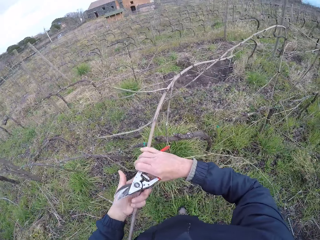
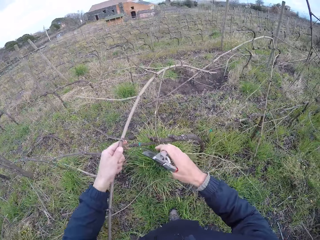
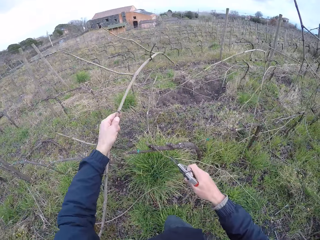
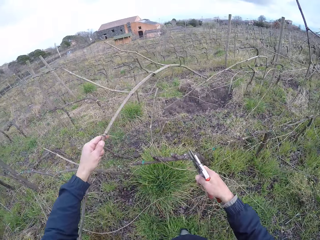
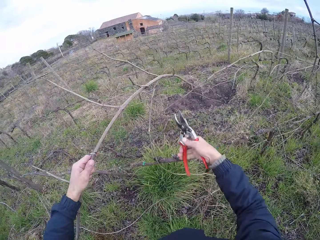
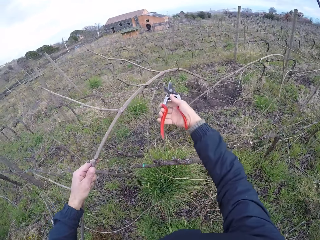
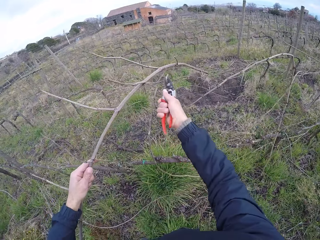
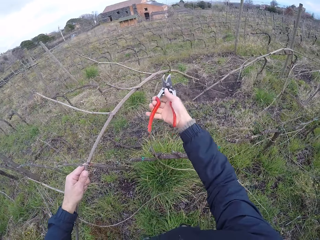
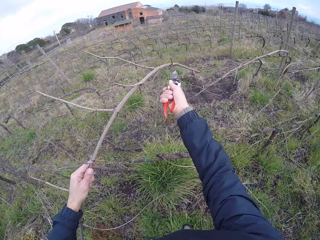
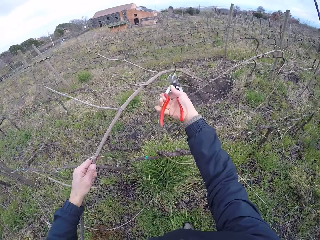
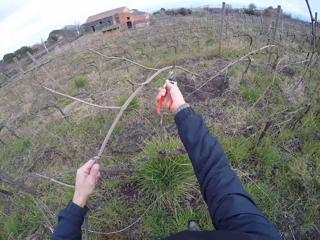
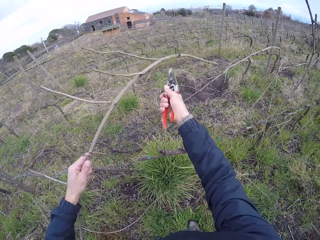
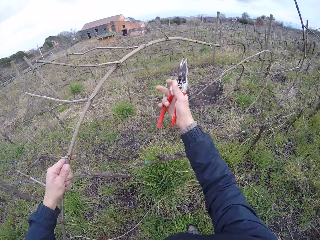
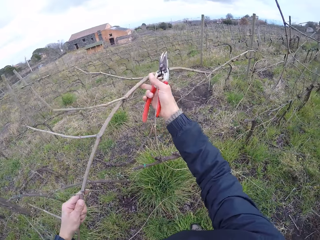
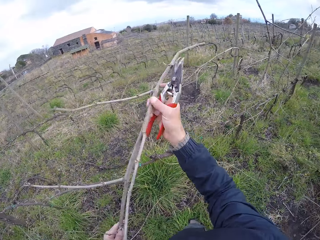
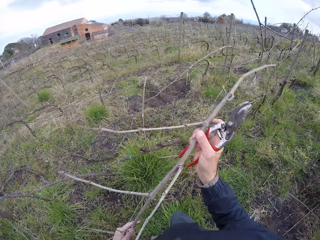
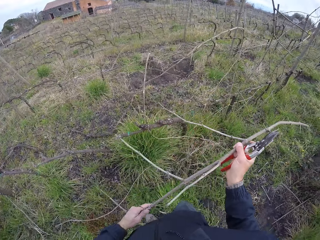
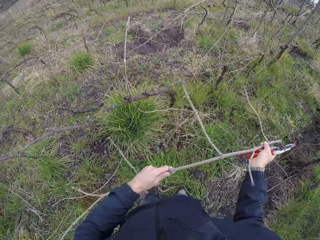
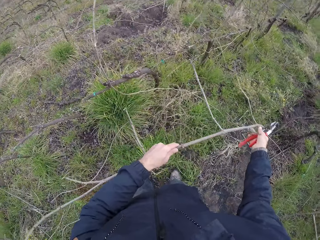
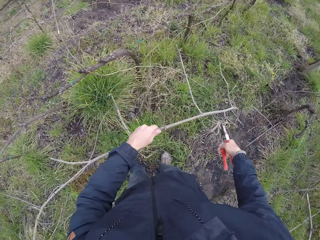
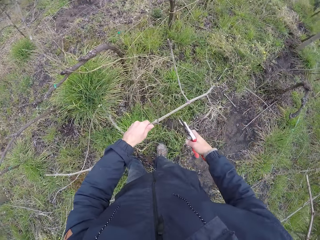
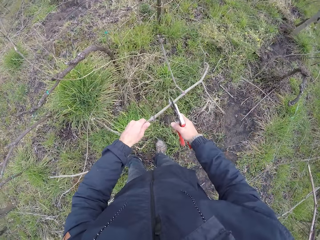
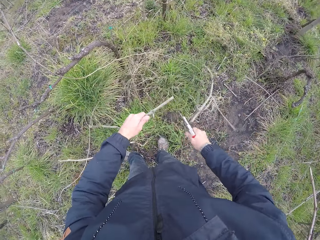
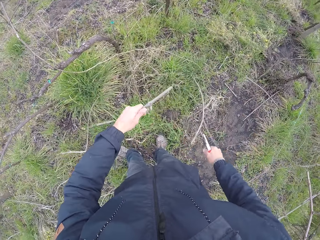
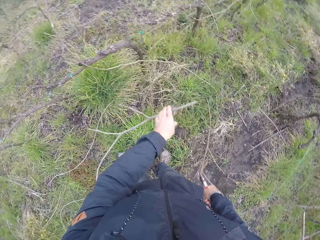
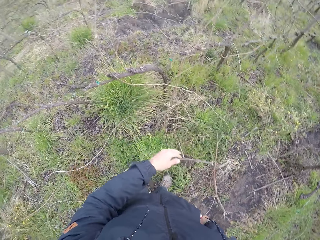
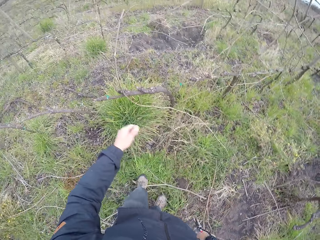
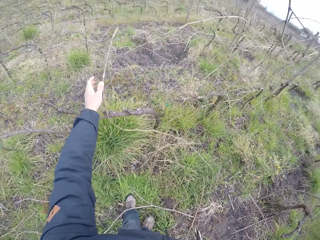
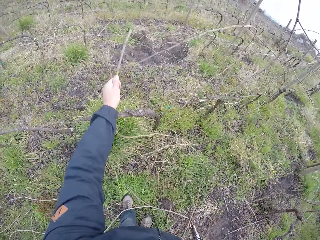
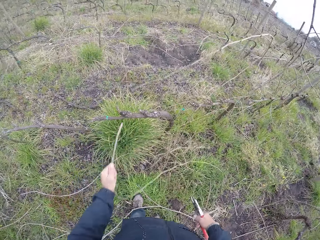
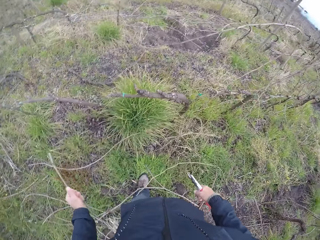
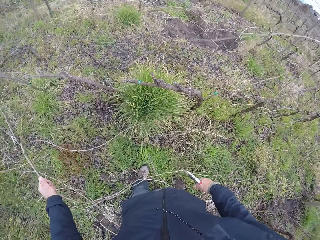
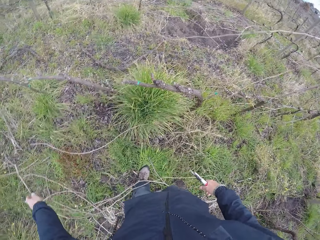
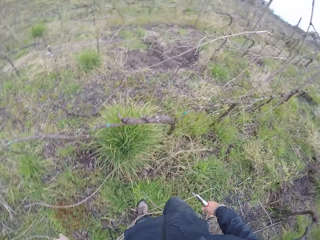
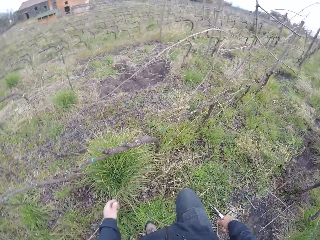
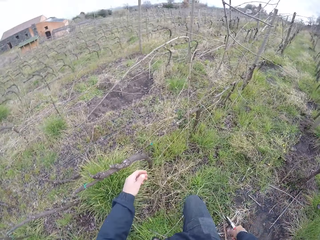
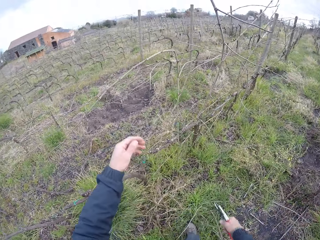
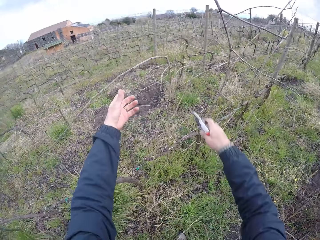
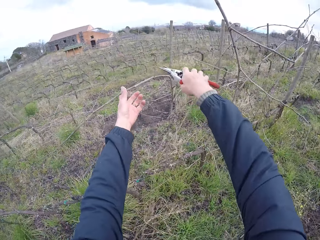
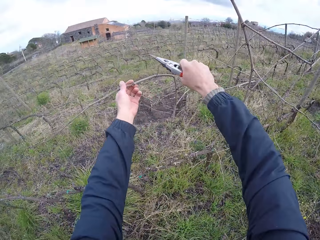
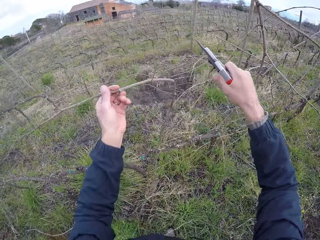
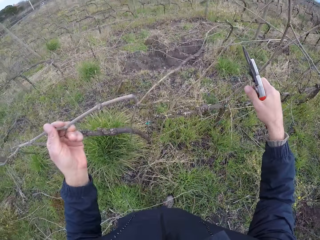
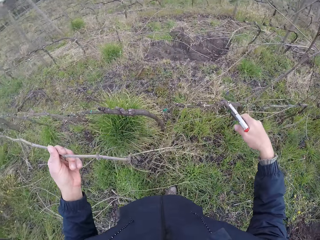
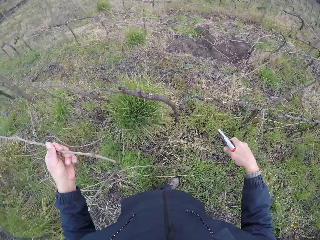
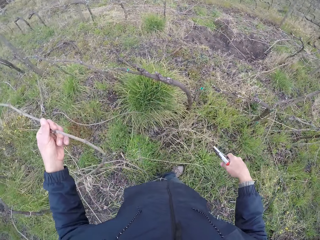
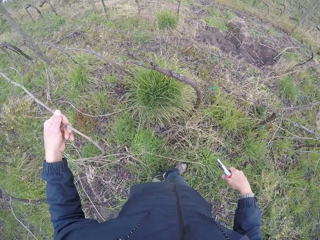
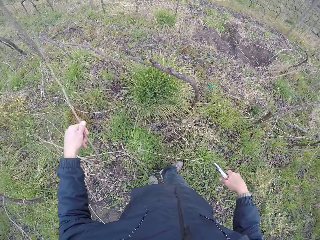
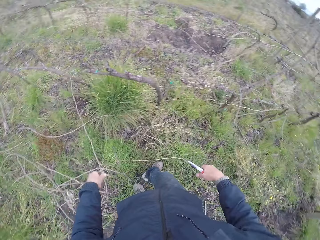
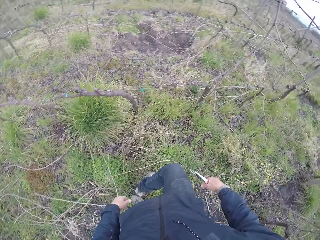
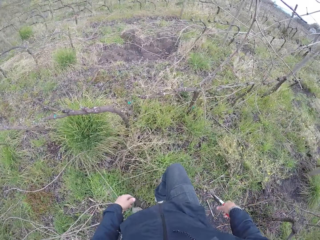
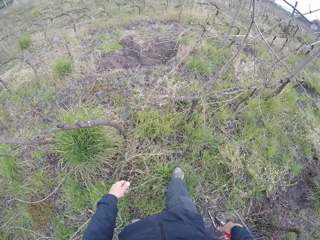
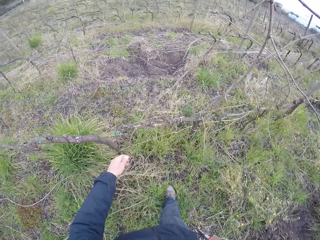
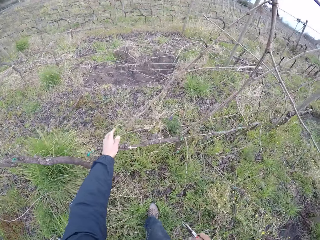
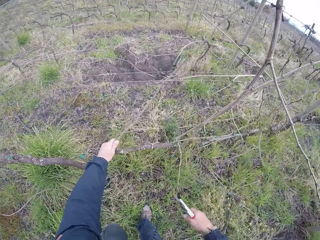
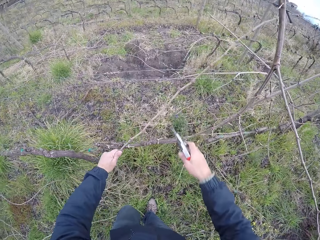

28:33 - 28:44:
The camera wearer holds the branch with his left hand. He cuts the branch with the pruning shears in his right hand. He holds the branch with both hands. He holds the branch with his left hand. He cuts the branch with the pruning shears in his right hand. He drops the branch on the ground with his left hand. He holds a branch with his left hand. He drops the branch on the ground with his left hand. He holds a branch with his left hand. He drops the branch on the ground with his left hand.

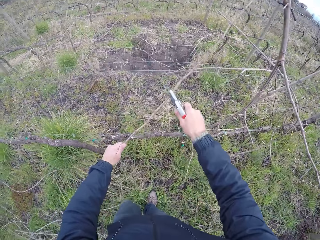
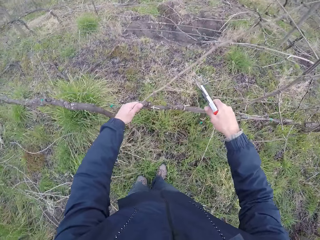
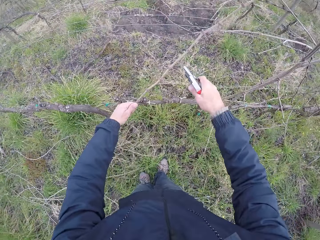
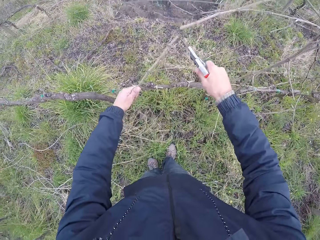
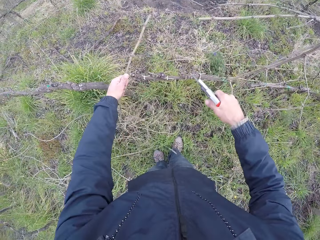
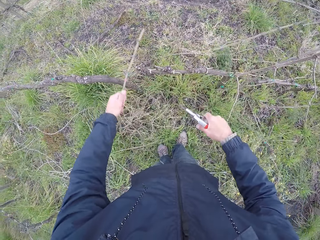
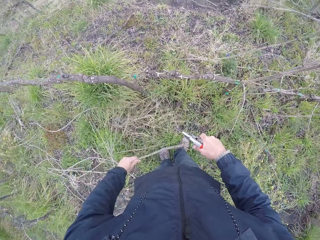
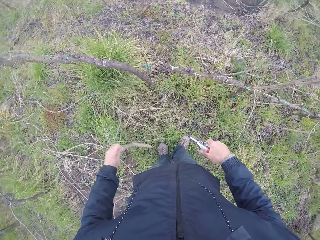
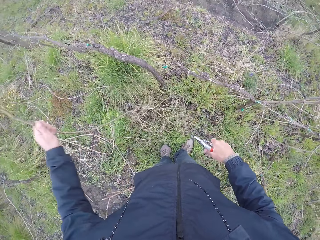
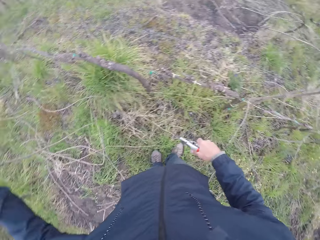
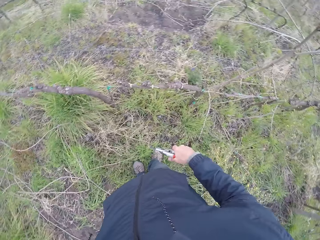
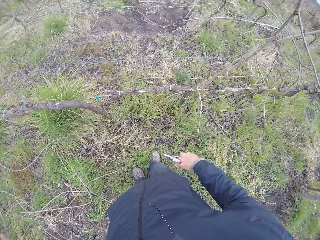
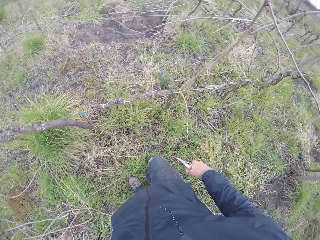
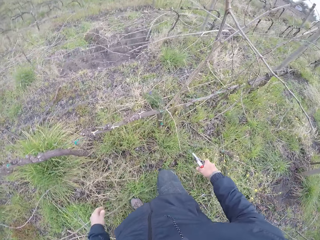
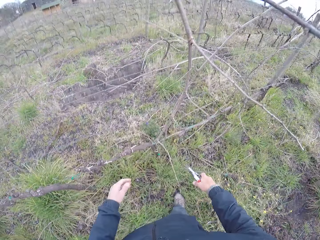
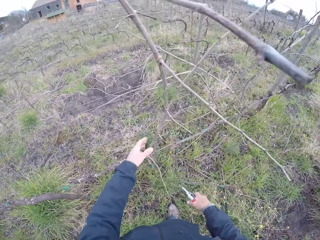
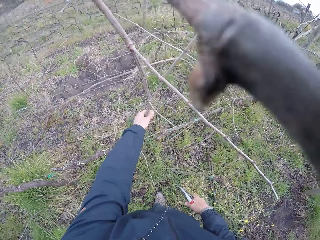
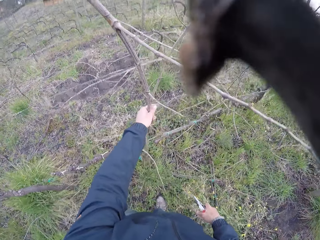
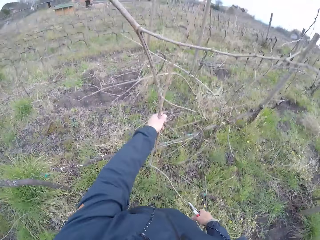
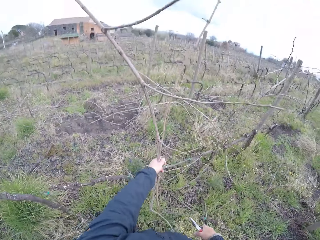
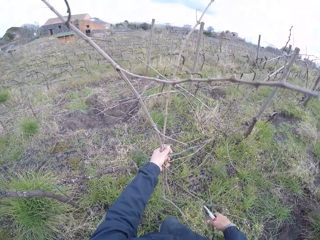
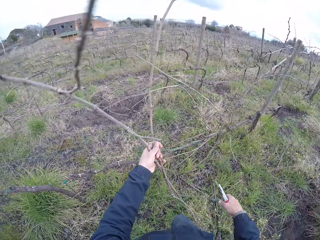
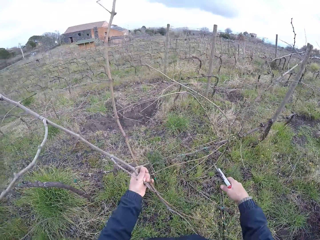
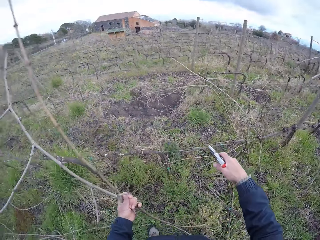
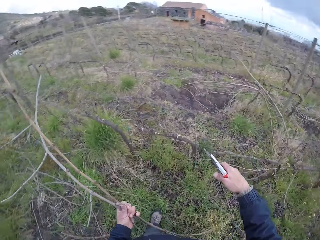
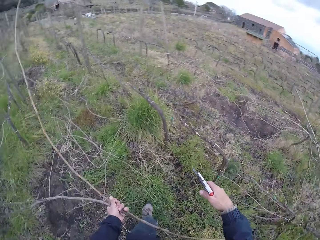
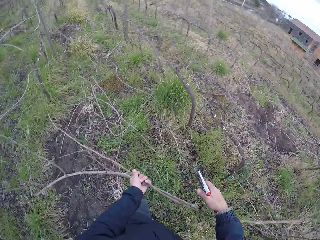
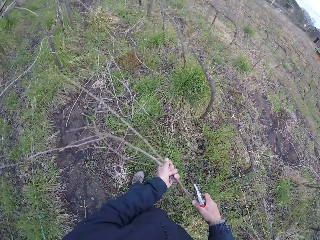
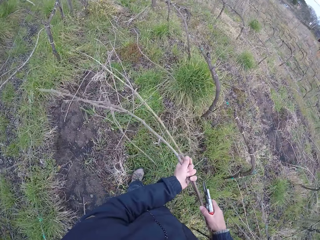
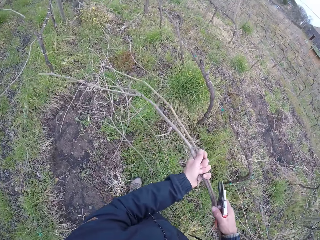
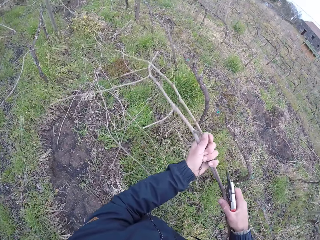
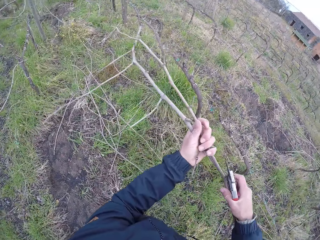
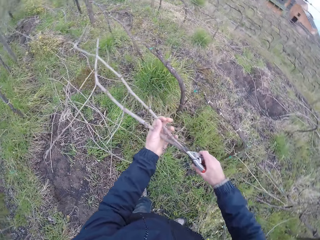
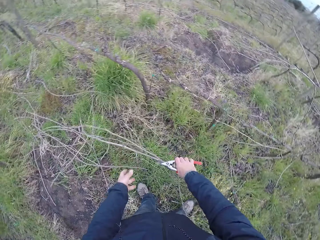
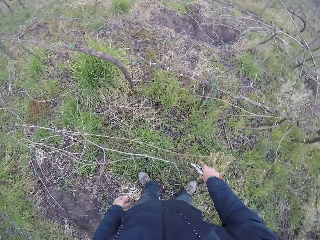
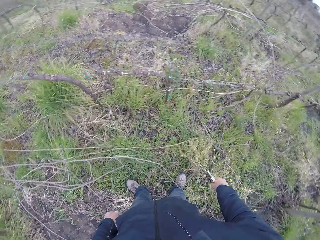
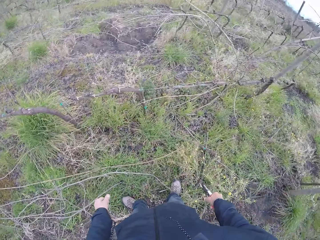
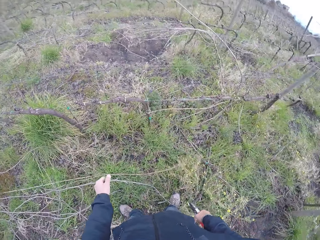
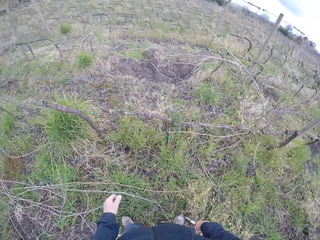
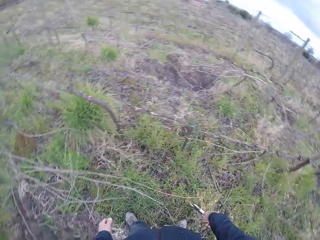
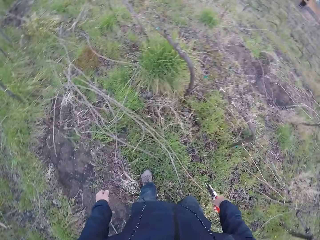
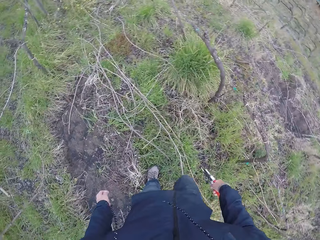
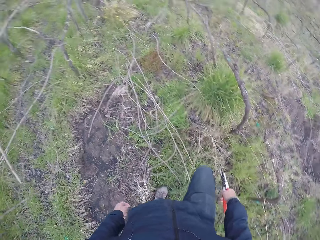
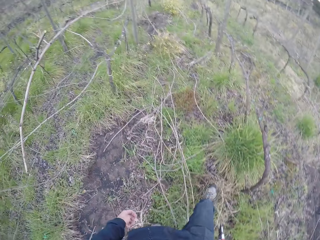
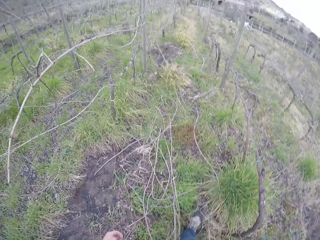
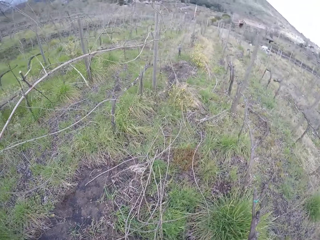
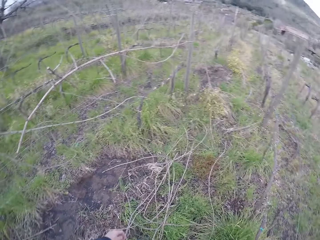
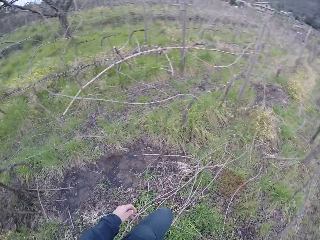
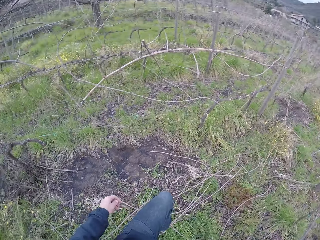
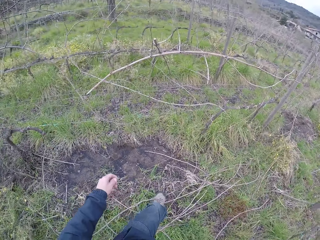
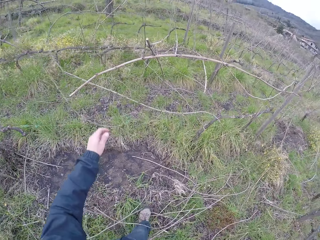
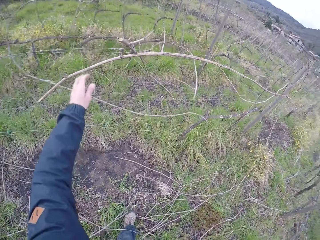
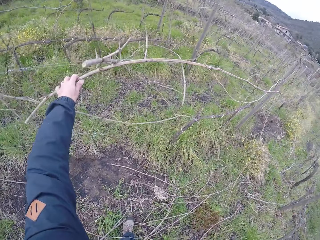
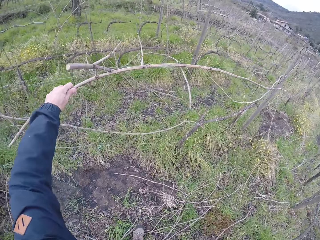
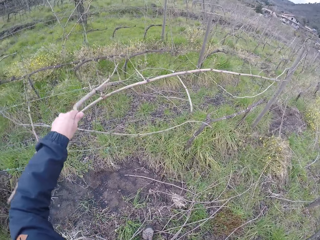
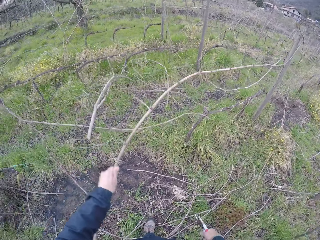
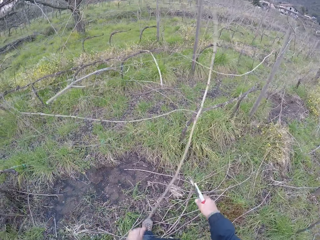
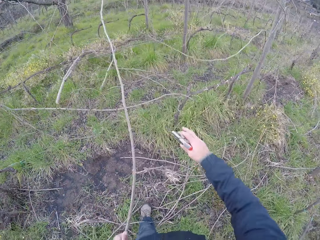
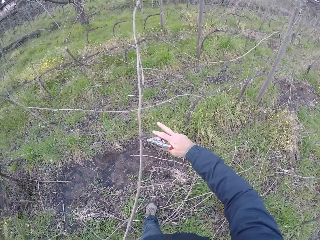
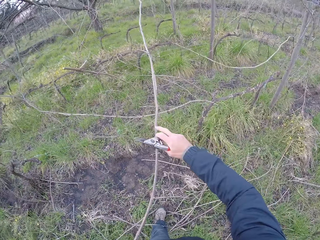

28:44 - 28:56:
The camera wearer holds a branch with his left hand. He cuts the branch with the pruning shears in his right hand. He drops the branch on the ground with his left hand. He holds a branch with his left hand. He holds the branch with both hands. He drops the branch on the ground with both hands. He pulls a branch on the fence with his left hand.
